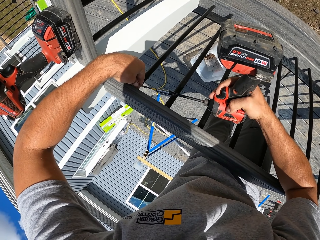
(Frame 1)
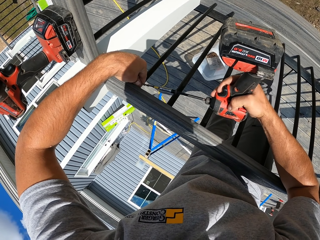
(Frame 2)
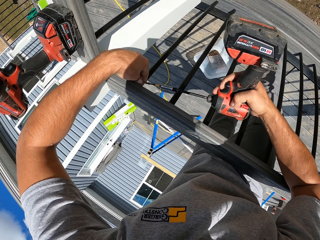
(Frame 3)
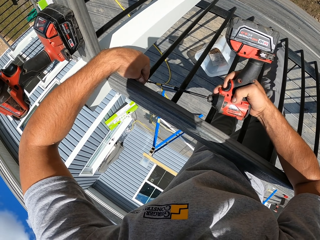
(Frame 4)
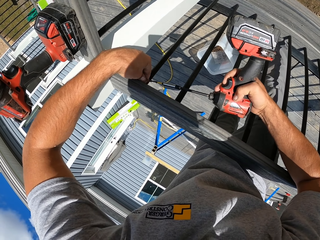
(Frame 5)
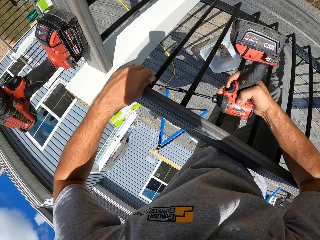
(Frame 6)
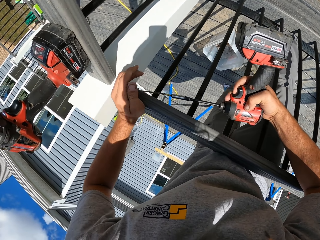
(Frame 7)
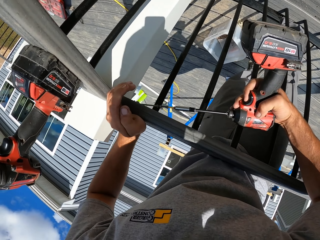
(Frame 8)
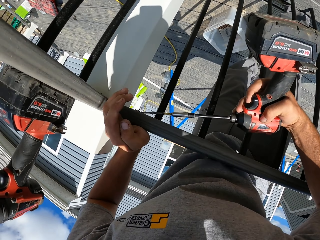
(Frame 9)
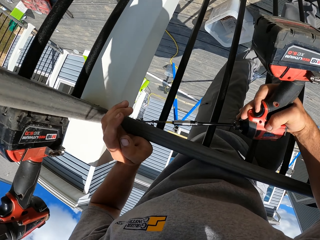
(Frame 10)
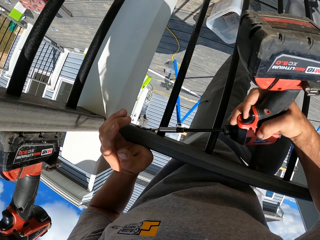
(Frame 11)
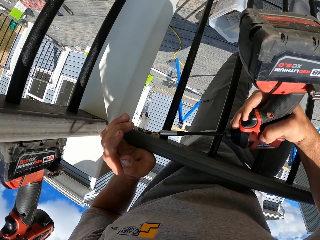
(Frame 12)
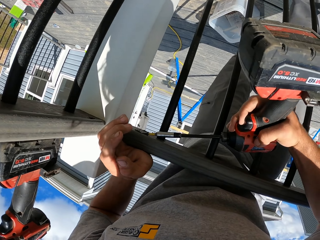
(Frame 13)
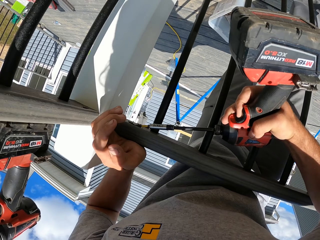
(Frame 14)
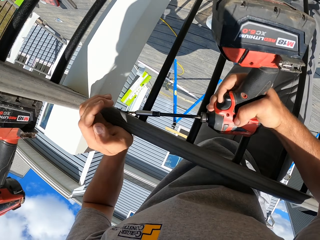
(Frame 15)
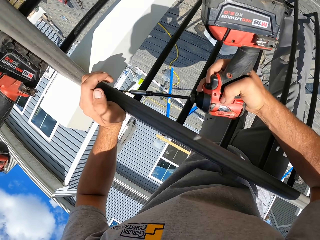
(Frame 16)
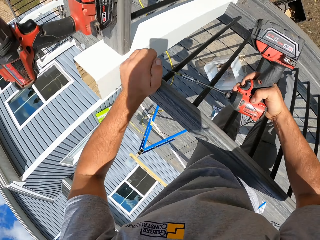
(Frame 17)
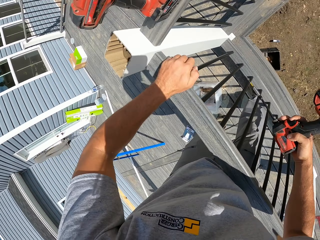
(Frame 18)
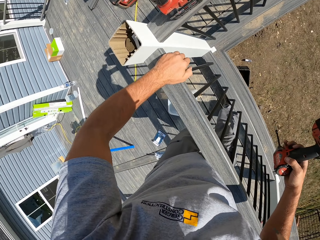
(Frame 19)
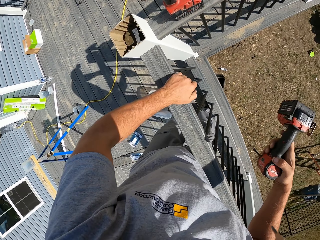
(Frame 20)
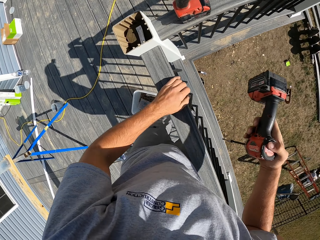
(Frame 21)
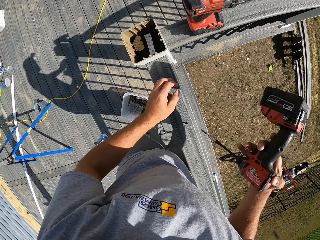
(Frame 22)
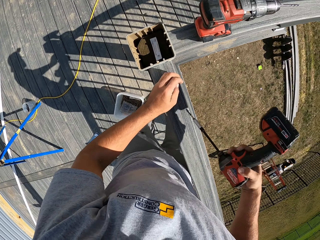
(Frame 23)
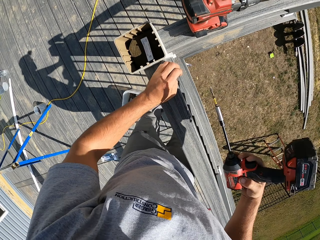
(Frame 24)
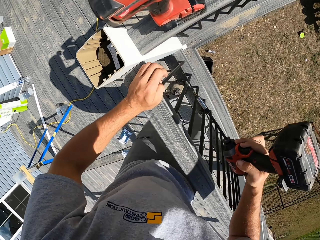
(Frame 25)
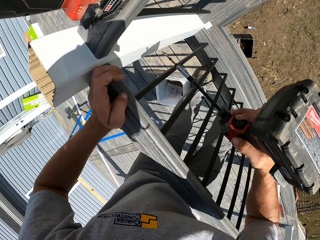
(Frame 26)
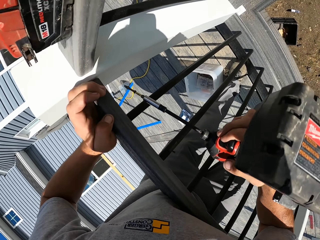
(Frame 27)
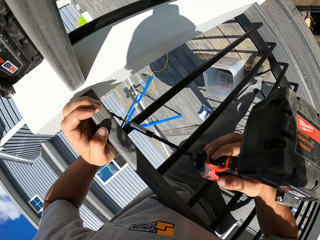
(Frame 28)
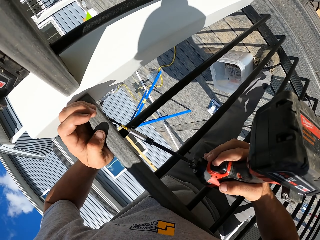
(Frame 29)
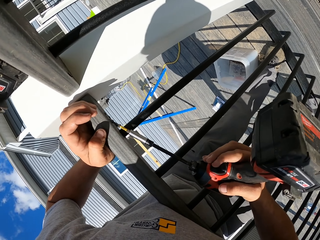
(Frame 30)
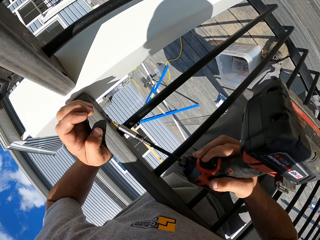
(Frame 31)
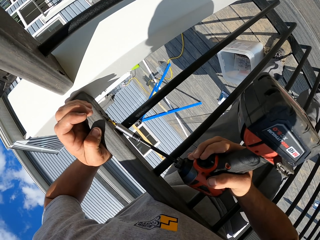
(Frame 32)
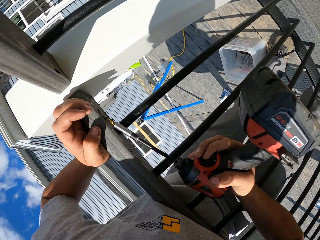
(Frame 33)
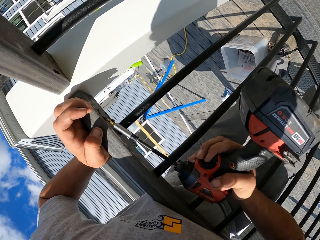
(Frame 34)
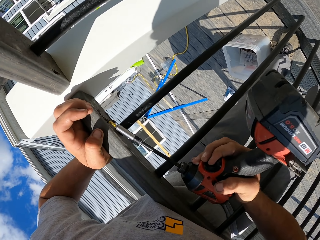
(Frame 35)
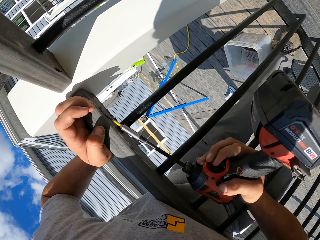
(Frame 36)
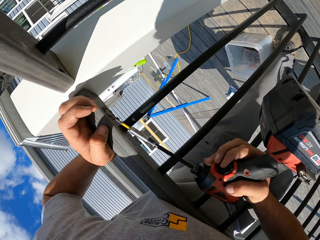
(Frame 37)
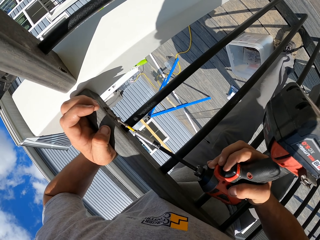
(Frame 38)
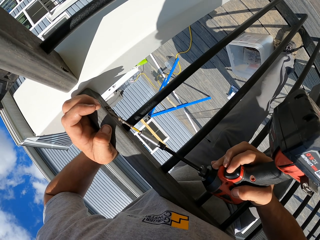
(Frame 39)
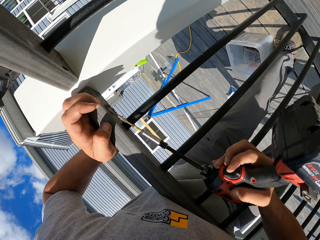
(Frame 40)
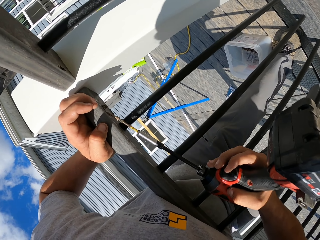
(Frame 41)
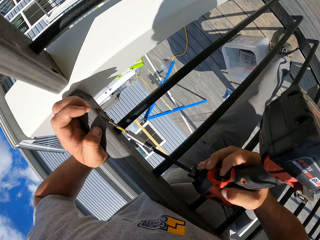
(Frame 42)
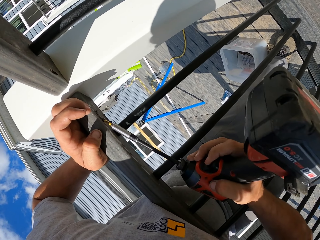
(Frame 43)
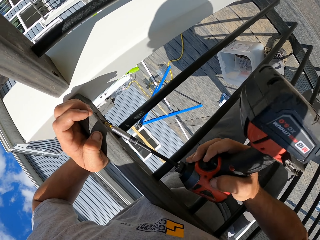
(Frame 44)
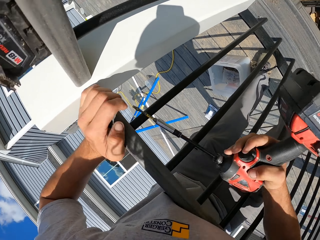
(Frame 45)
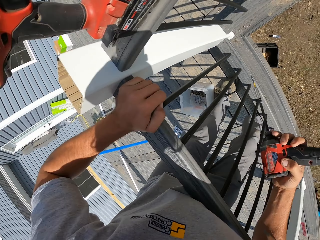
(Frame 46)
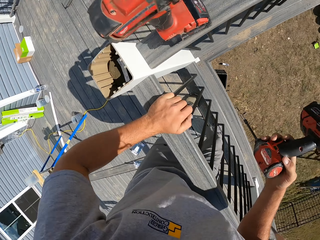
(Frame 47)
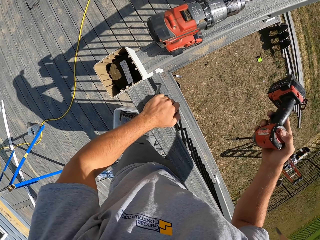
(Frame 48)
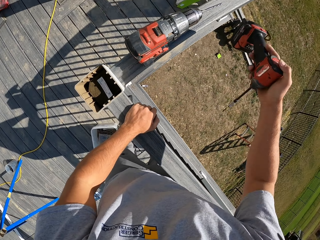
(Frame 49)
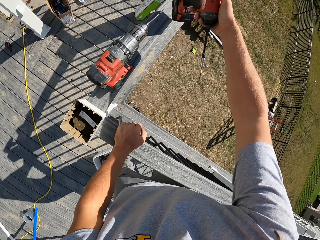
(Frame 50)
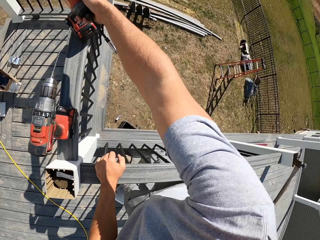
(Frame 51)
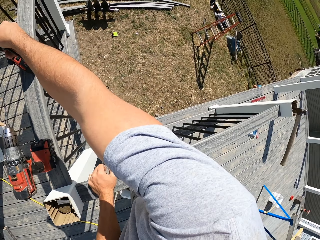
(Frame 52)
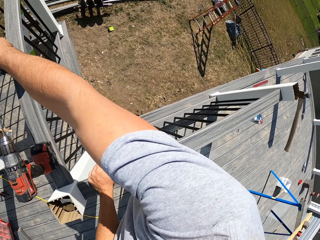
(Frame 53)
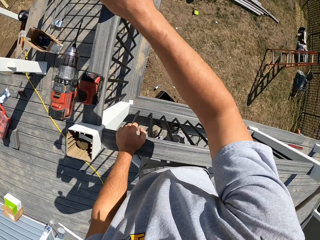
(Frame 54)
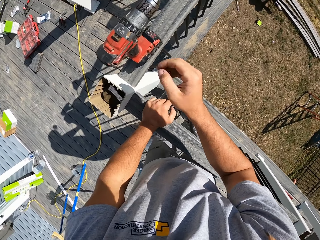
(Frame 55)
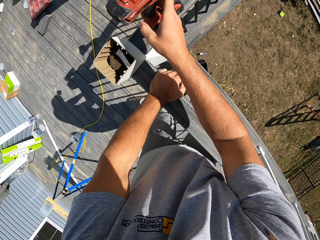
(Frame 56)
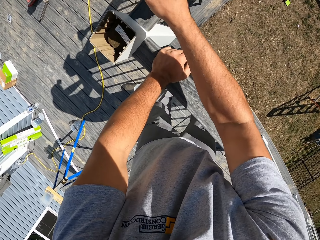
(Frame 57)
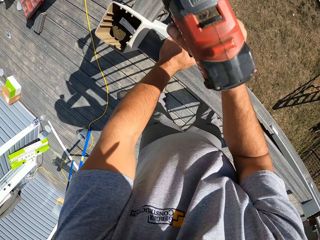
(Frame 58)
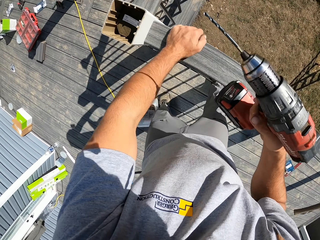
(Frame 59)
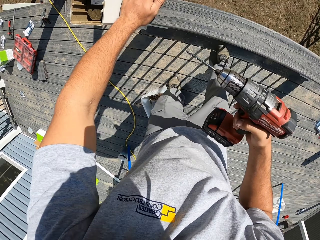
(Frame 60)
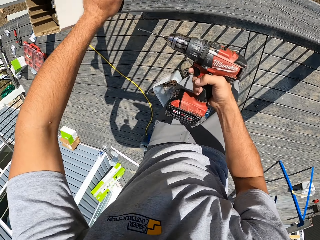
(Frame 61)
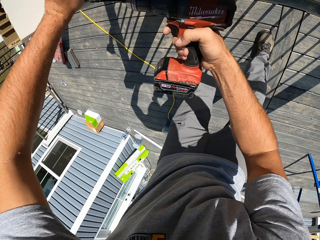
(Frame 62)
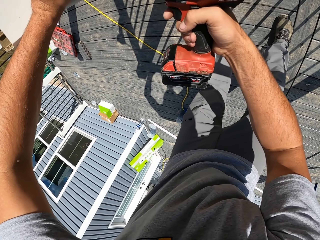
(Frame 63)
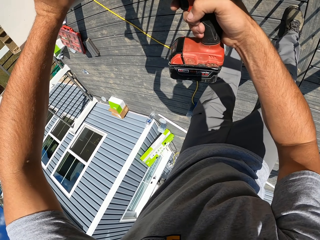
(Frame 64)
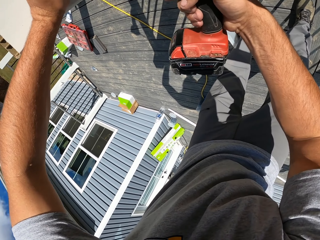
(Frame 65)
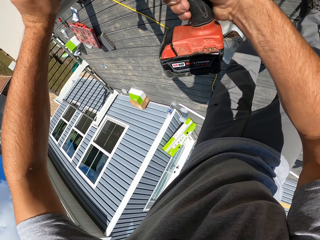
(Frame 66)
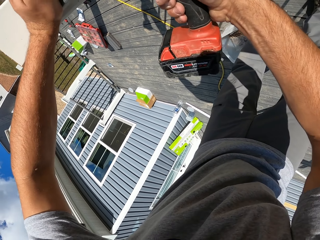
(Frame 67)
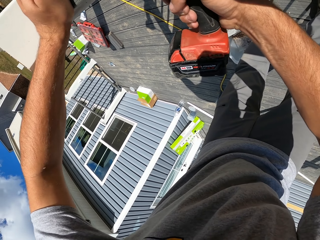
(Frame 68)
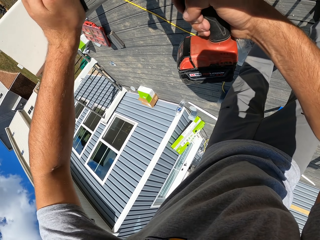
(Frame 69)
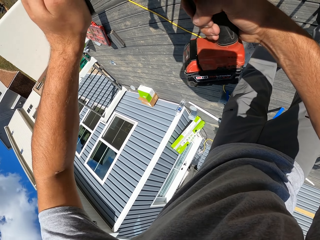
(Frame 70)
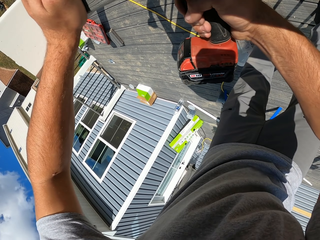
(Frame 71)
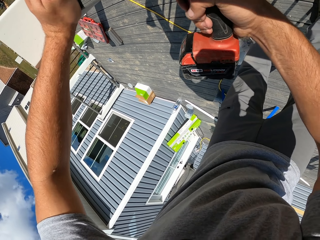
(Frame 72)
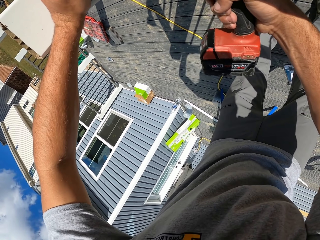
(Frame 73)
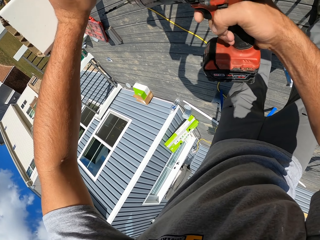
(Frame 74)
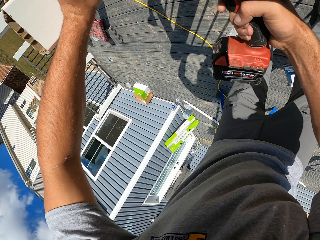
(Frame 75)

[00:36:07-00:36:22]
The camera wearer drills the nail into the wood with the drill machine. They fix the screw. They drill the nail with the cordless hammer drill. They put down the cordless hammer drill with the right hand on the wood frame. They pick up the hammer or impact drill with the right hand. They drill on the wood frame.

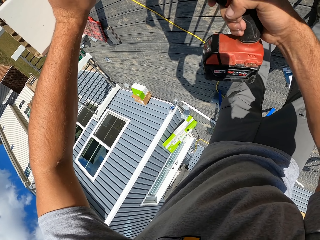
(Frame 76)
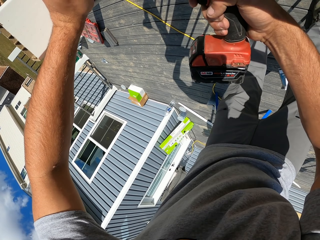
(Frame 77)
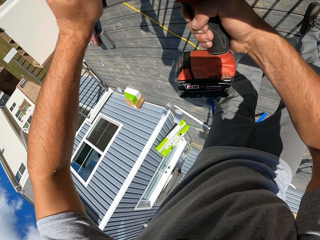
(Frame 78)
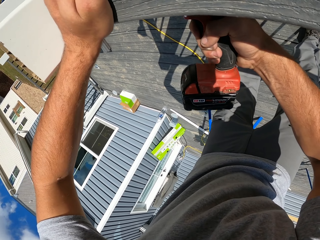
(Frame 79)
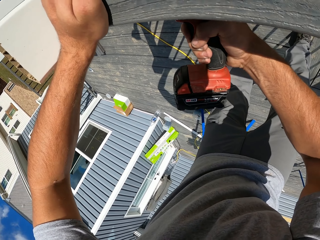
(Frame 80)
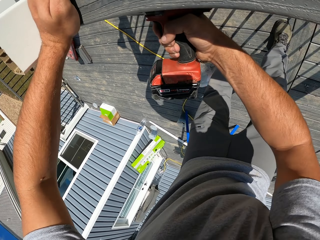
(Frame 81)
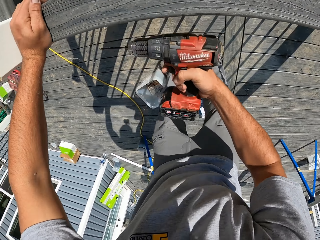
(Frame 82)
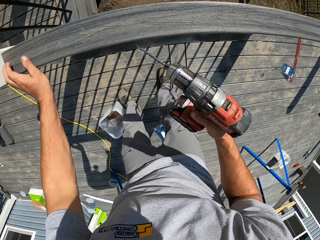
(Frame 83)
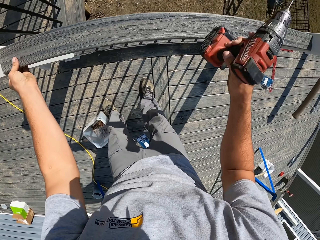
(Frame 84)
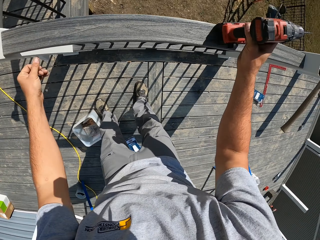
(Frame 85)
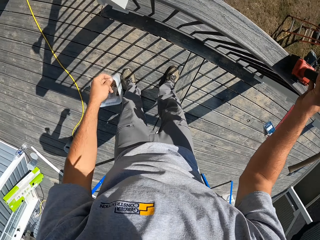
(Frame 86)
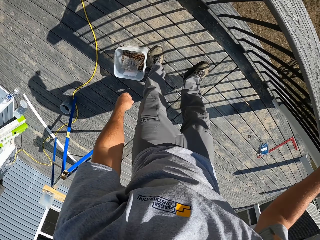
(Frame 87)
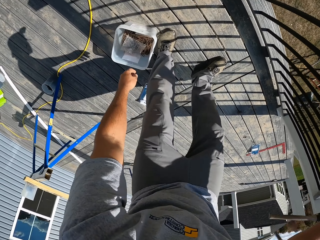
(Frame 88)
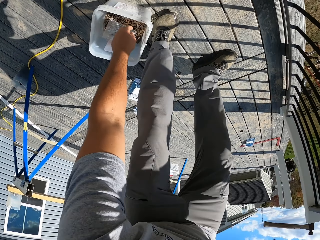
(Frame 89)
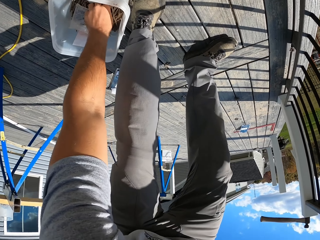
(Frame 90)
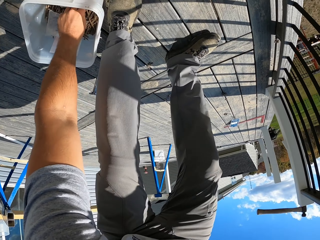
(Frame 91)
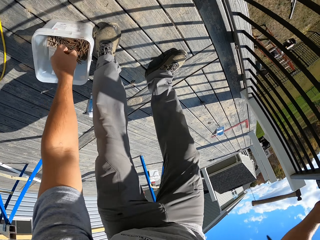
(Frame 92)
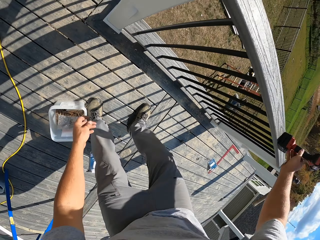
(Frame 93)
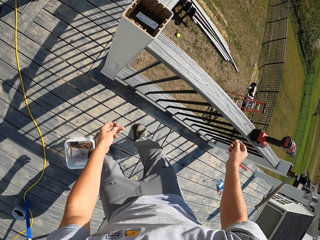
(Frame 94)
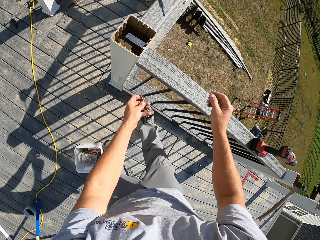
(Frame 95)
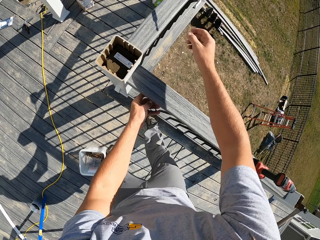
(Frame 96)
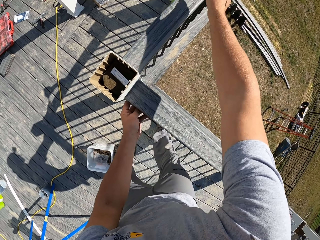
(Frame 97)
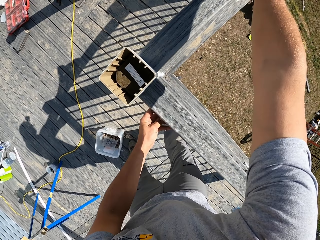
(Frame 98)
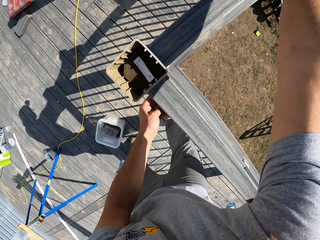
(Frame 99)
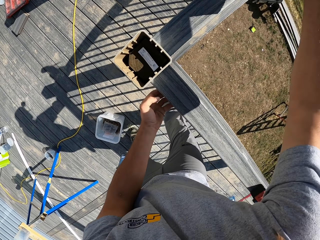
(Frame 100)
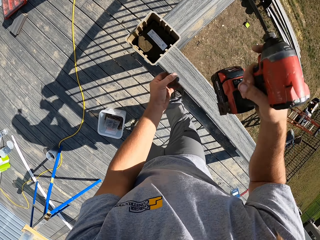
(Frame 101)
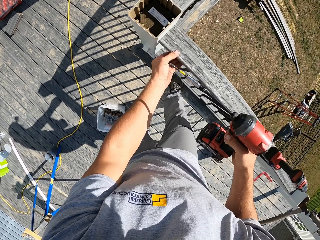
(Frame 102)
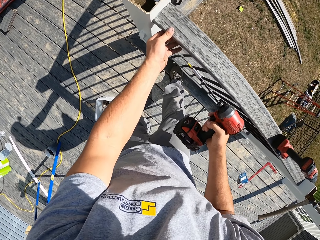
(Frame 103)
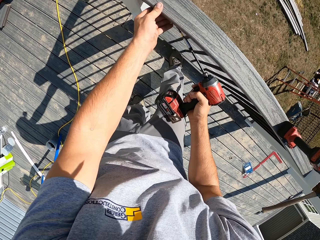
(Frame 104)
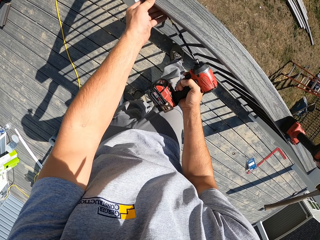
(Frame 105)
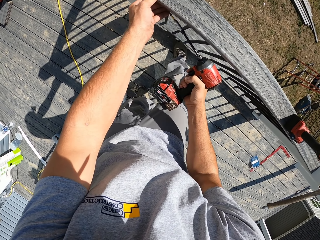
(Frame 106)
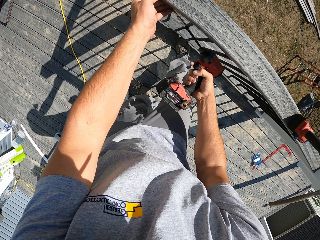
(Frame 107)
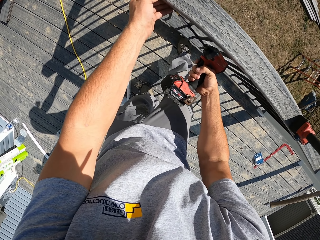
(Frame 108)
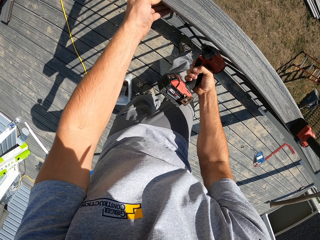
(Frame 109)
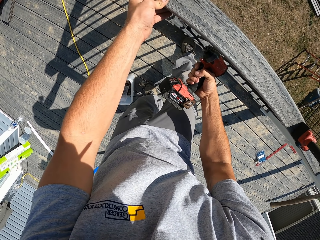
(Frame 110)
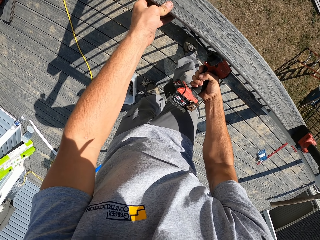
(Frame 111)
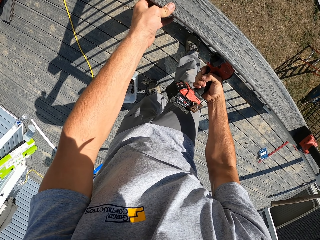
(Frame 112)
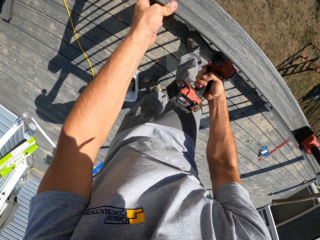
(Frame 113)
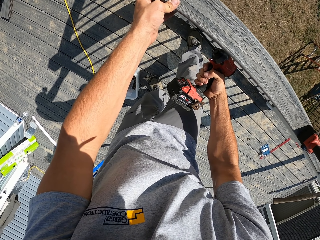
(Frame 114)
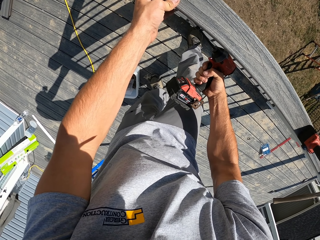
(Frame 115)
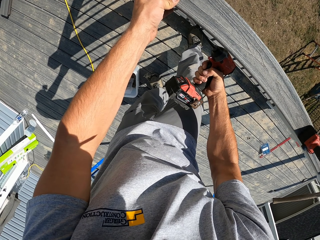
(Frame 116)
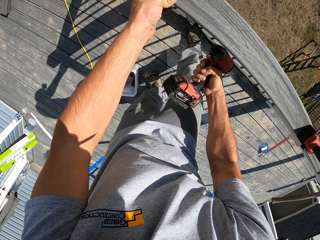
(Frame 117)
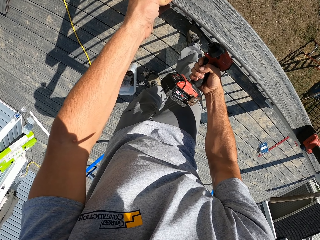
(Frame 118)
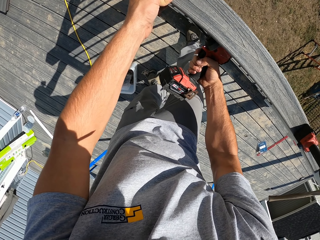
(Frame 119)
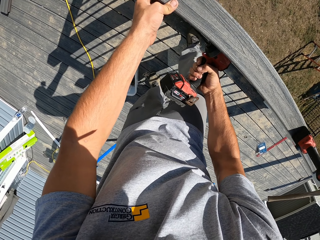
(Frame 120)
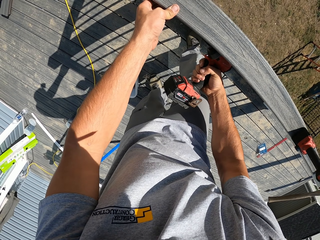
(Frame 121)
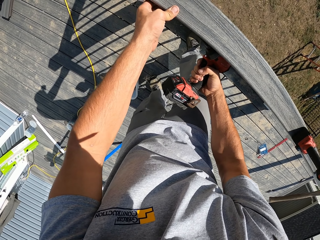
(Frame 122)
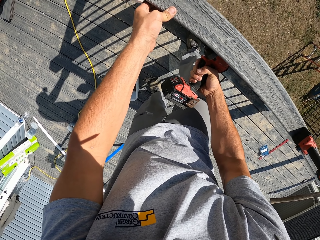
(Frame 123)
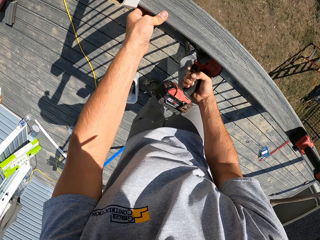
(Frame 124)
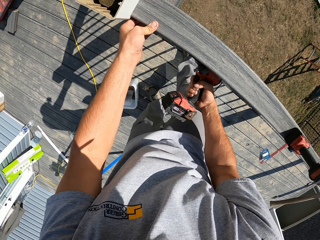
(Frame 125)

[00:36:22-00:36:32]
The camera wearer places the impact drill on the wood frame. They pick the screw nail from the container. They pick the cordless hammer drill. They drive the screw nail into the wood frame.
